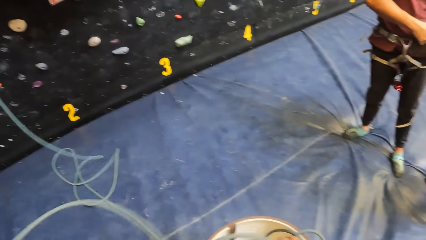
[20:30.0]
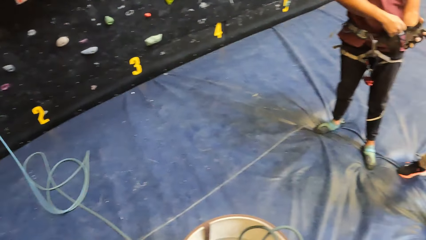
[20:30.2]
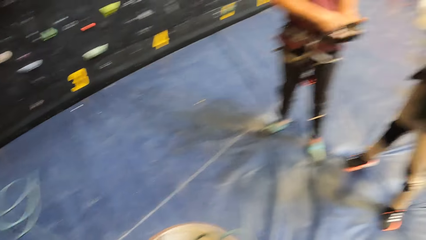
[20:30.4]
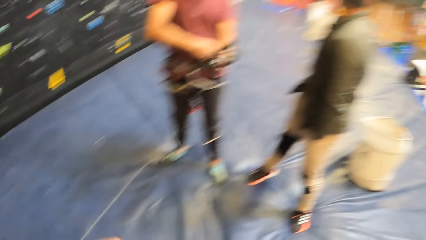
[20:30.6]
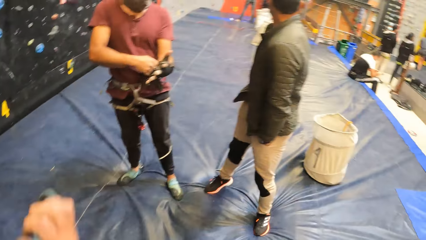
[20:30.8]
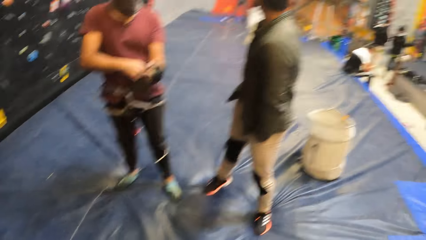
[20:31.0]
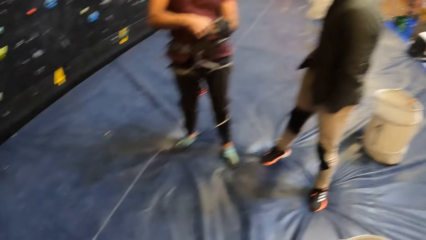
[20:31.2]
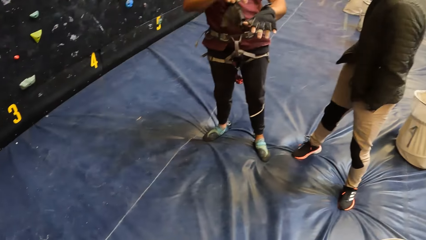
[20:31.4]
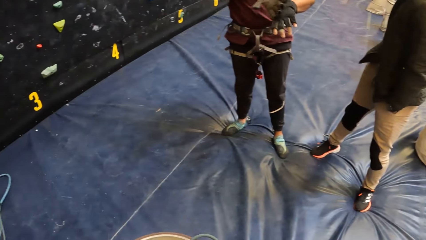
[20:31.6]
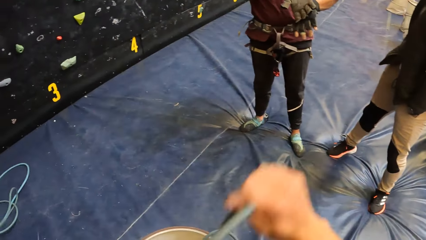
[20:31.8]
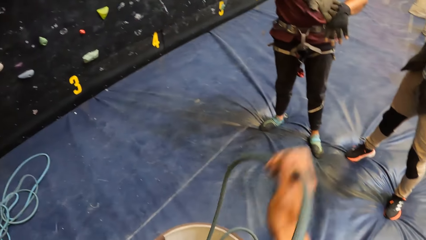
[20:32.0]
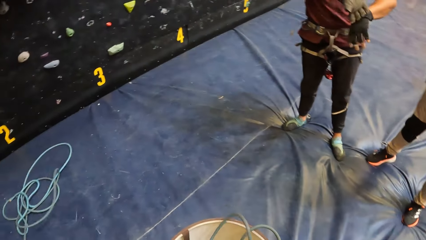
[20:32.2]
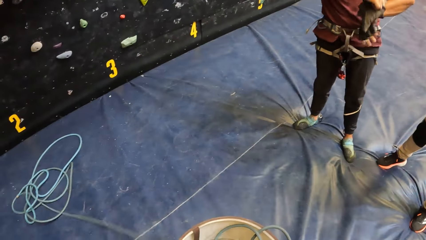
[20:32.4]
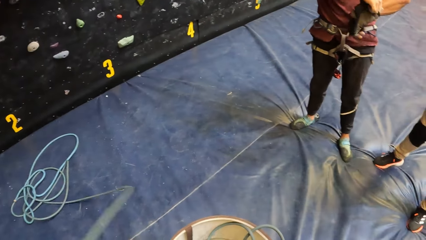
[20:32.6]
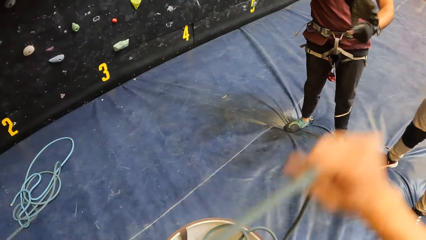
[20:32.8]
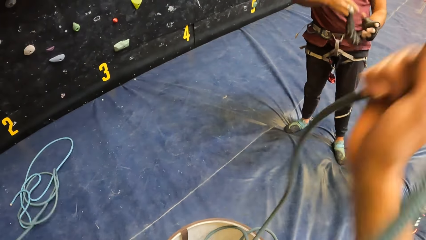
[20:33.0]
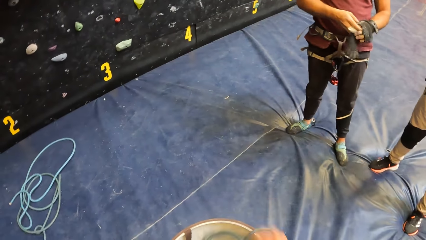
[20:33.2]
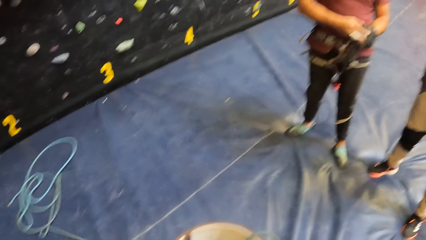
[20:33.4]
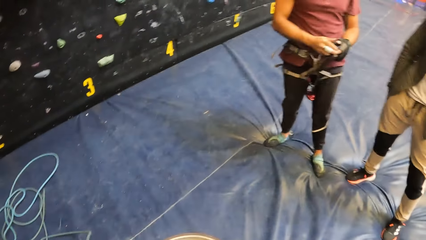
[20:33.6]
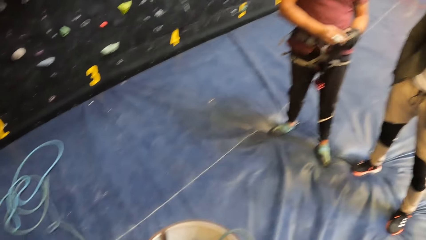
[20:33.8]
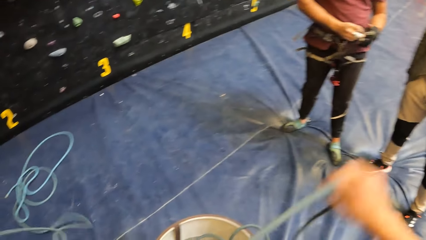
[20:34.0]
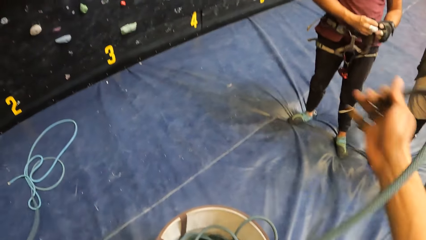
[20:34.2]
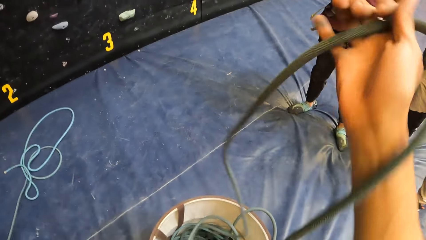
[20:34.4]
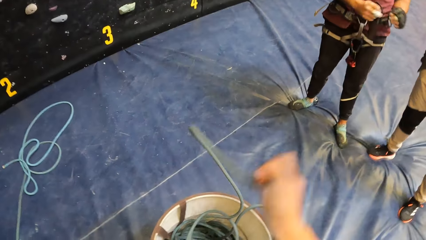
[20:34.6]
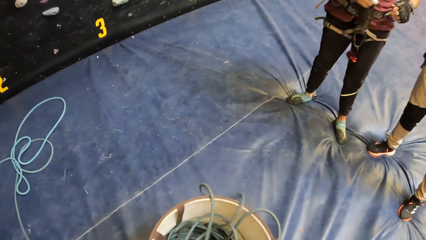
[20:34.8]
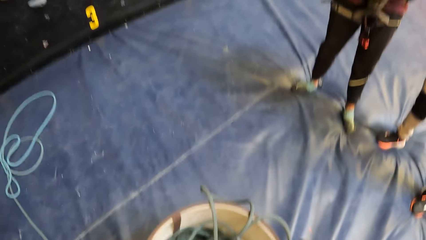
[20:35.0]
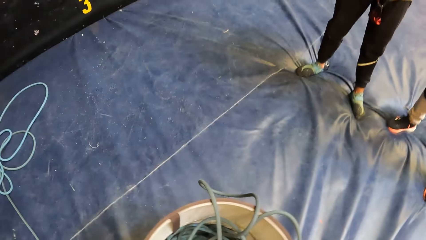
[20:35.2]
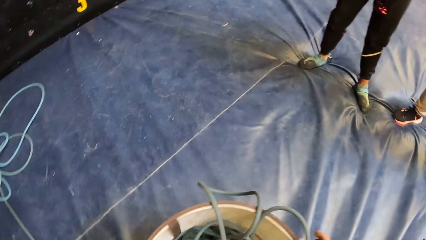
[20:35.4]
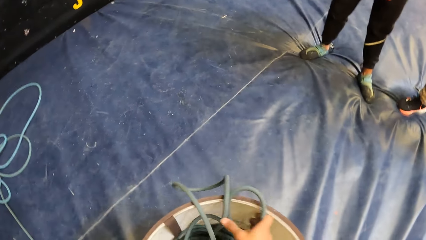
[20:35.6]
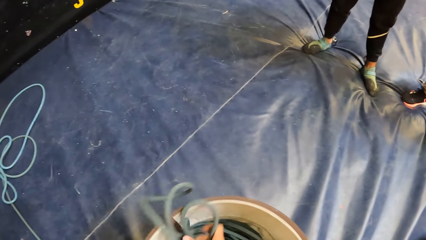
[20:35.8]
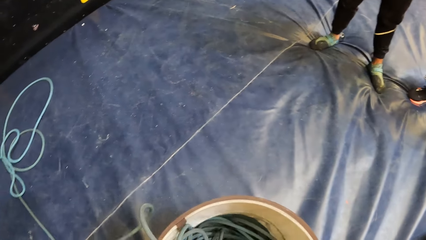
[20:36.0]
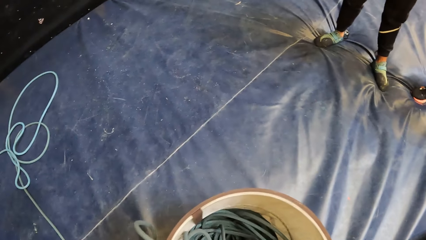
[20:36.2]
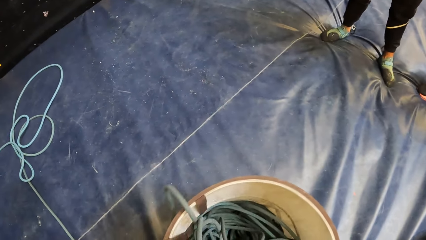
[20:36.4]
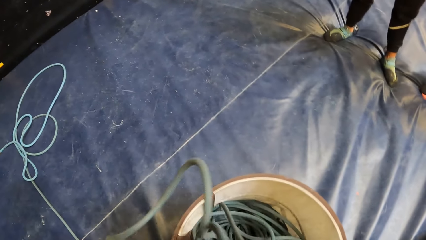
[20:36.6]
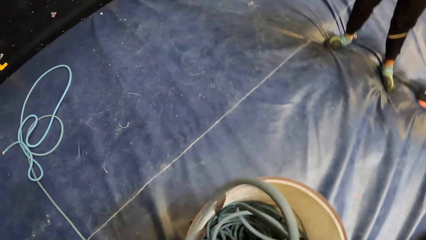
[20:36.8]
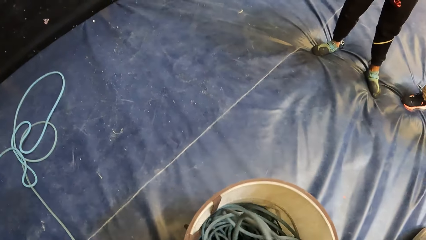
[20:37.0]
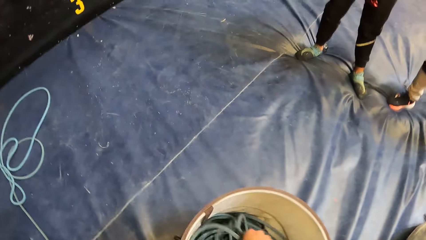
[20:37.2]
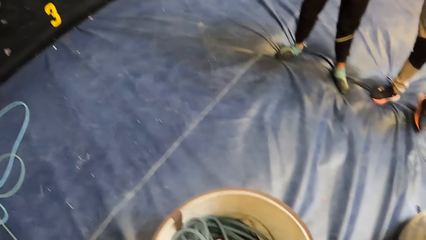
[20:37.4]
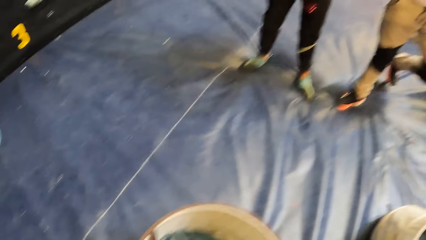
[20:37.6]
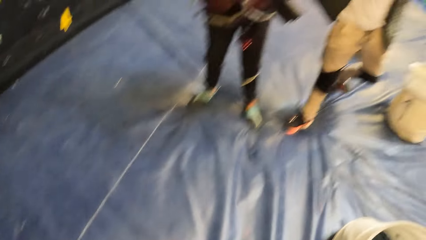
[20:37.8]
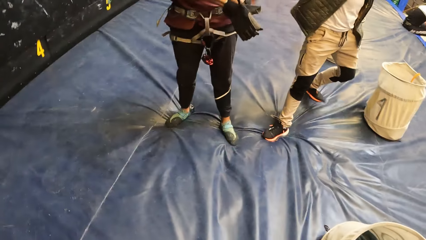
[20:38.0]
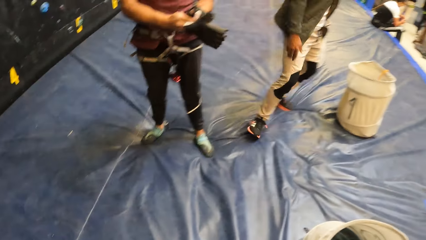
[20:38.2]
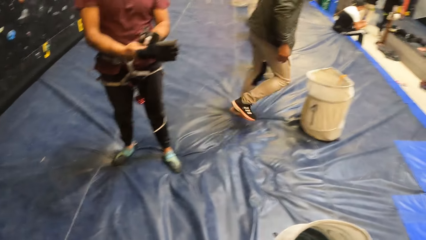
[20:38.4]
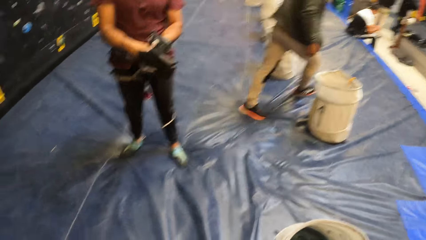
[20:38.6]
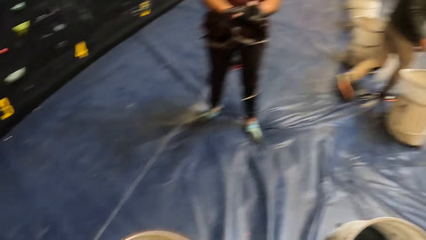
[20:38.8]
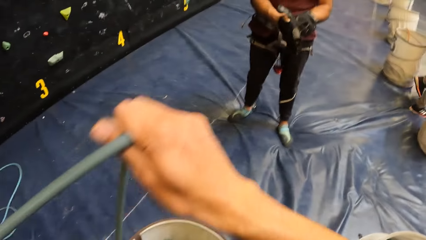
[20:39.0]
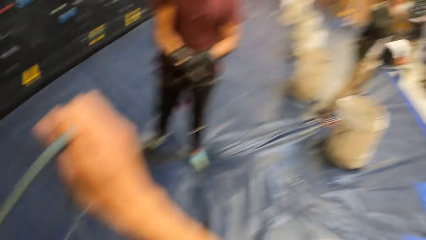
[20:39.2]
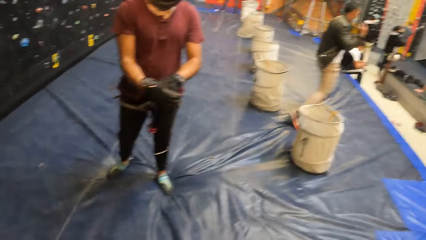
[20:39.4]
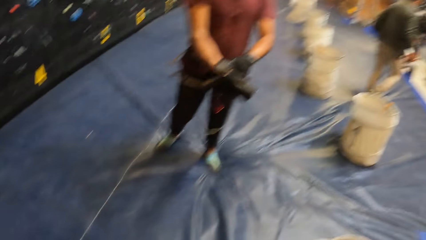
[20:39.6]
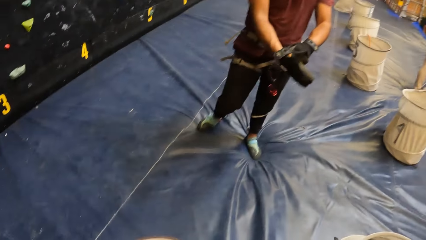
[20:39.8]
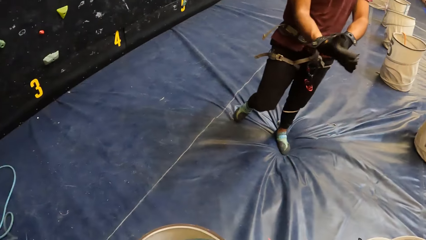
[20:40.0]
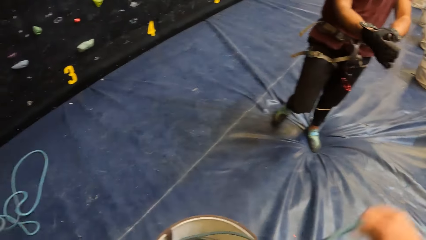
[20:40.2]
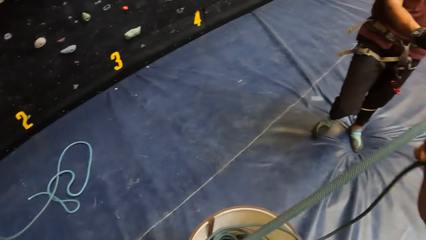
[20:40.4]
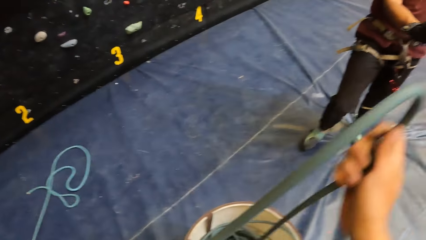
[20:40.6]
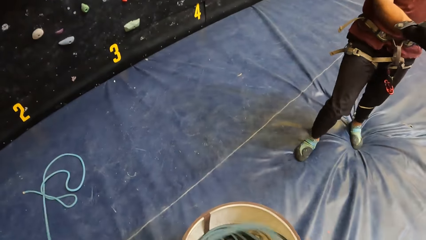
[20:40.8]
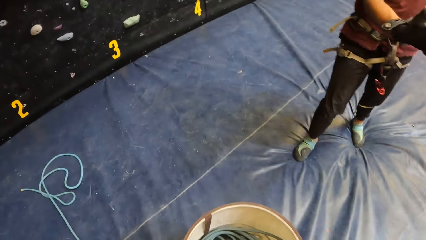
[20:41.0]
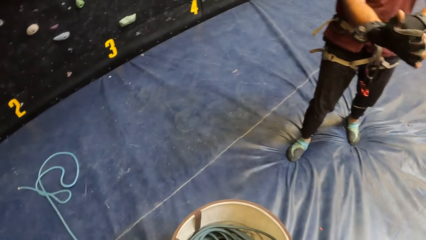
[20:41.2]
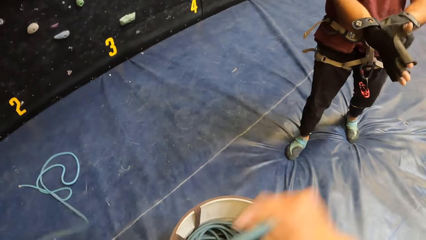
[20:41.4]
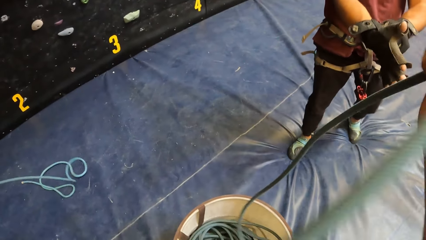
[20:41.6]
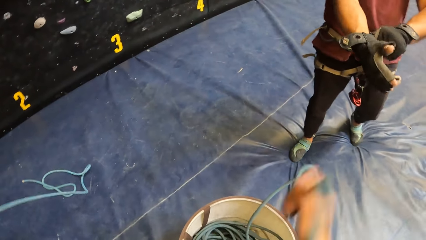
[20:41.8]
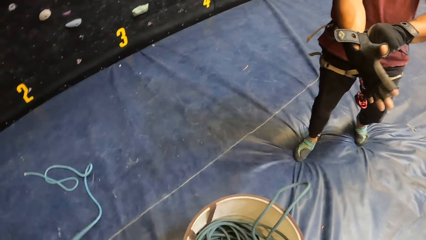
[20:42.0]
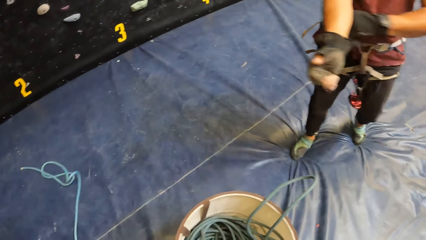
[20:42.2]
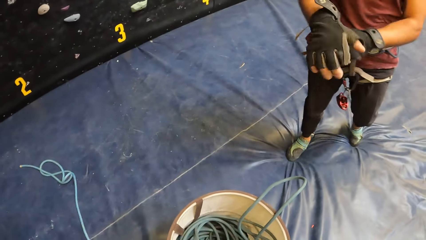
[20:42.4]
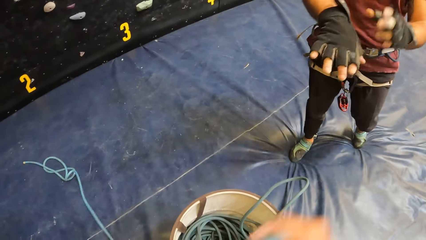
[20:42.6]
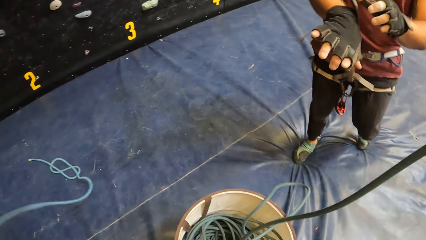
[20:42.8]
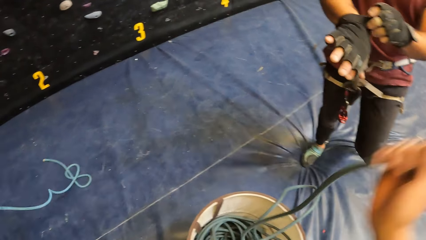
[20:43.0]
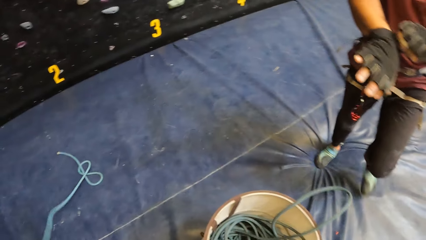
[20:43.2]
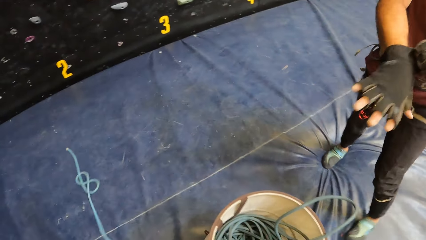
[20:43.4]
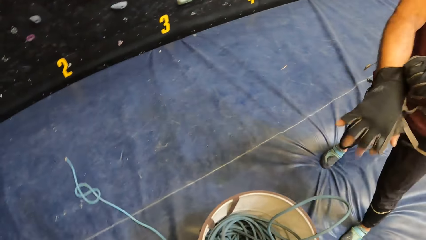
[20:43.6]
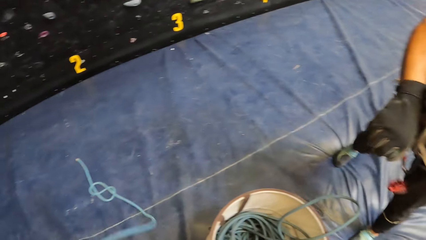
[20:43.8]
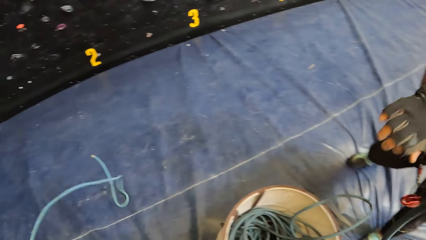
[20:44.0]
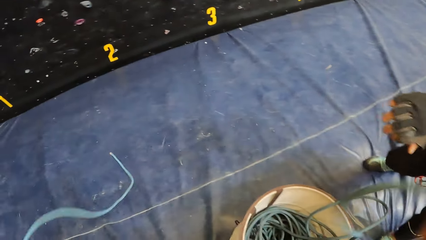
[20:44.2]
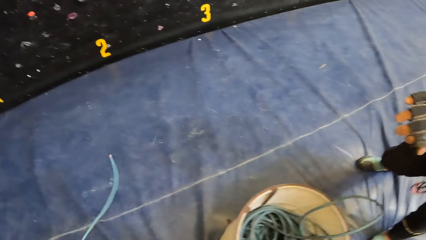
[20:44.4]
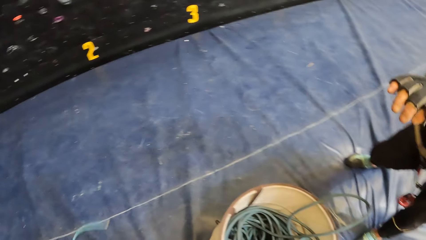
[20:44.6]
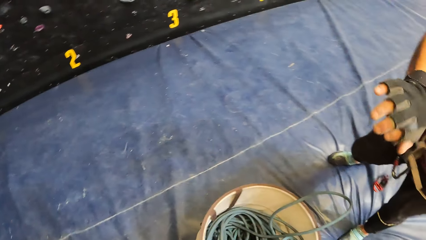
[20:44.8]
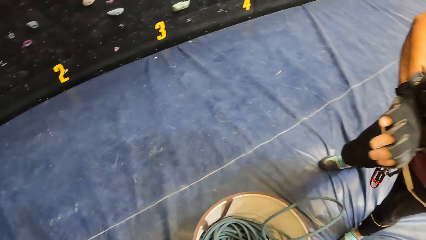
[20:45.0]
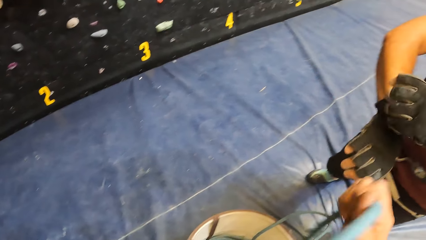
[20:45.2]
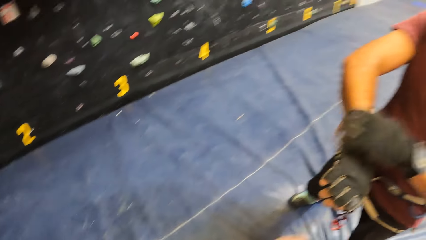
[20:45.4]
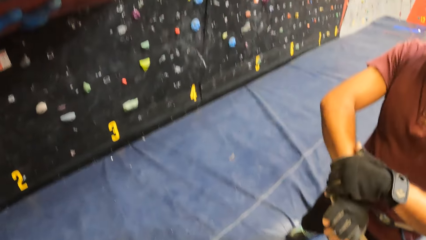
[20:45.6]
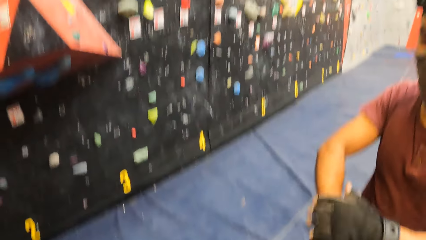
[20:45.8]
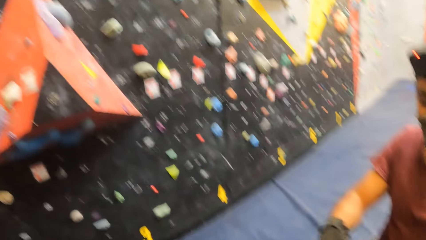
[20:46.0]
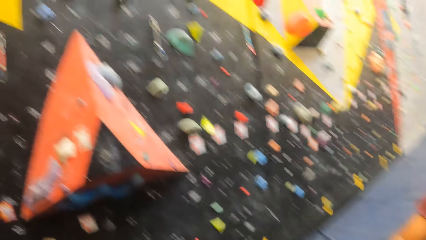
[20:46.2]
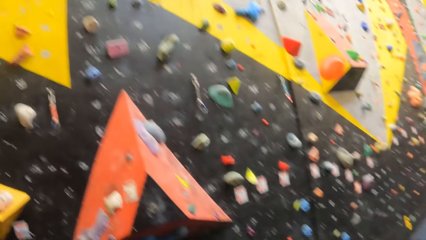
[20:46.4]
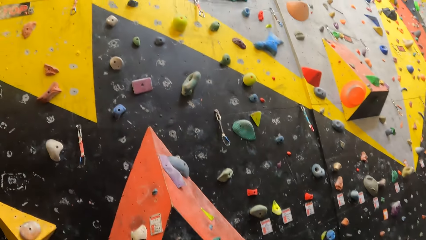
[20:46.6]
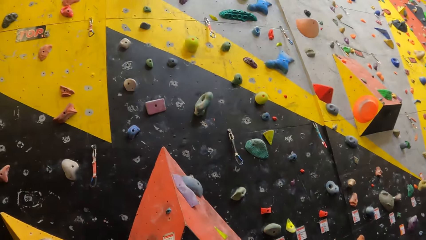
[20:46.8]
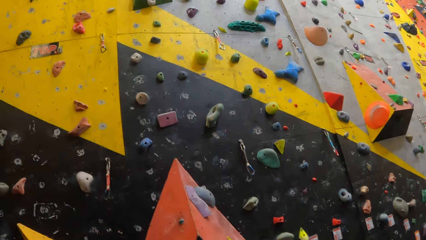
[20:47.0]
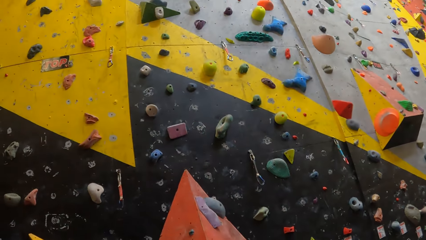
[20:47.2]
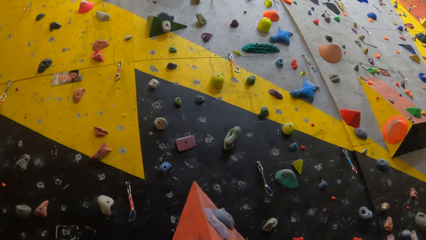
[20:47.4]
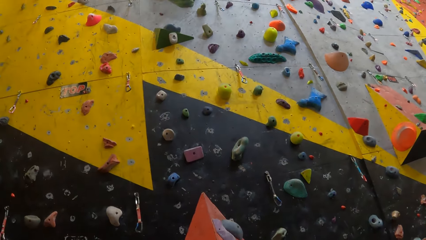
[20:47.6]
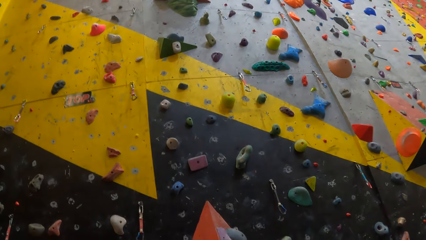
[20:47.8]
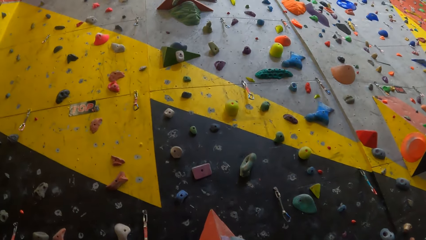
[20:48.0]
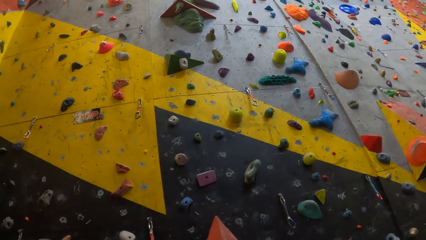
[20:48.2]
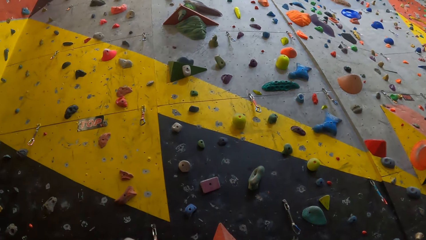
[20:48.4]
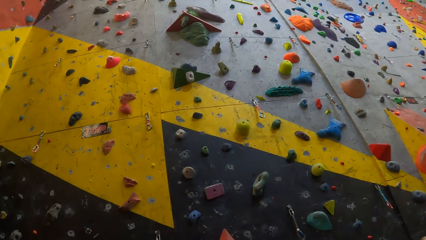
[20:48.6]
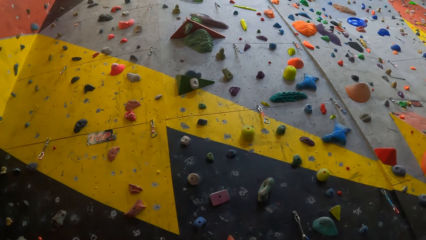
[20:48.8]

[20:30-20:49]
The camera wearer puts the rope in a bucket. They look around.
